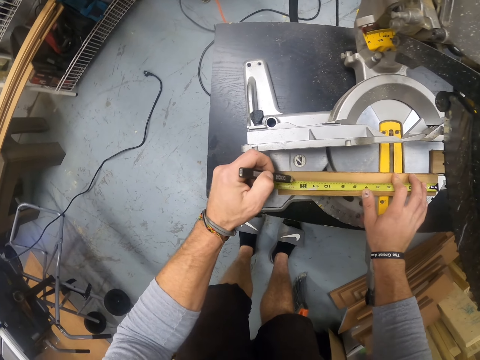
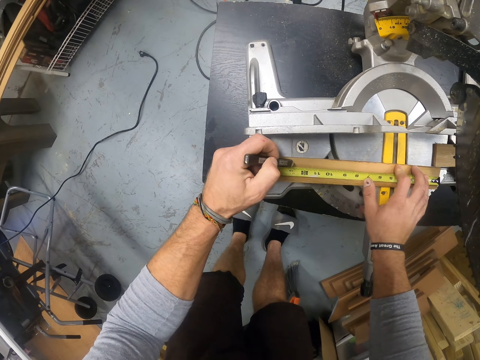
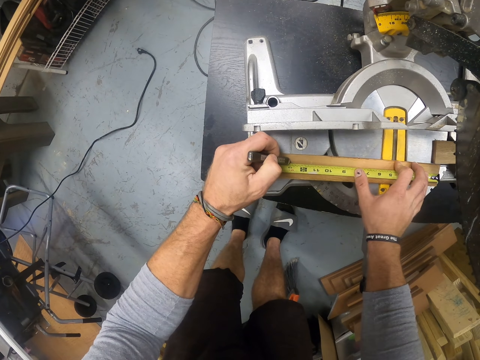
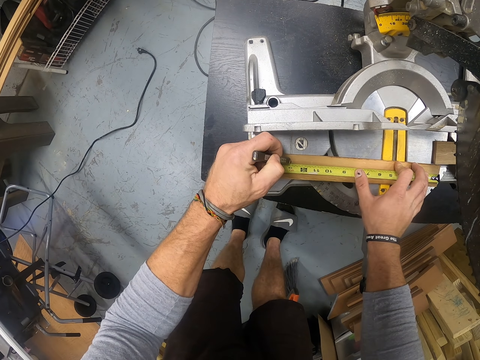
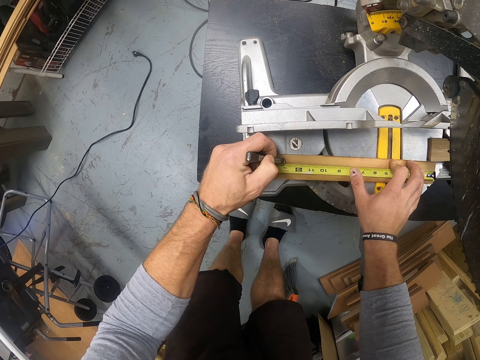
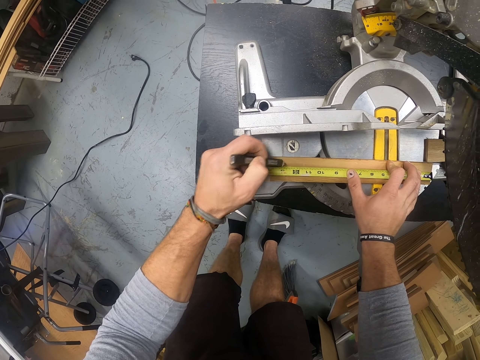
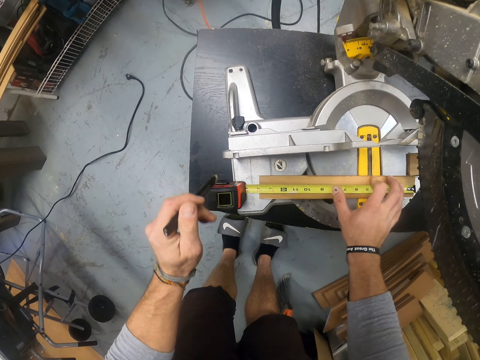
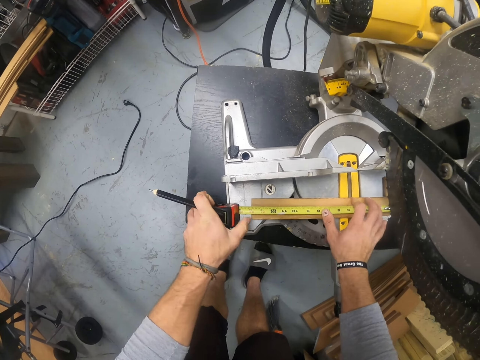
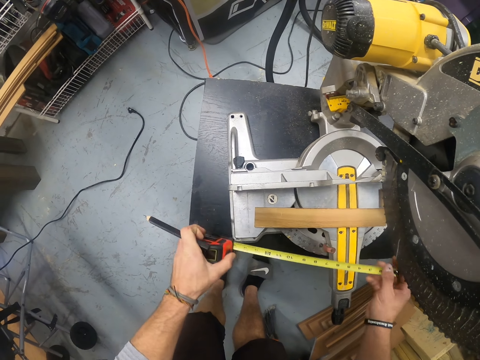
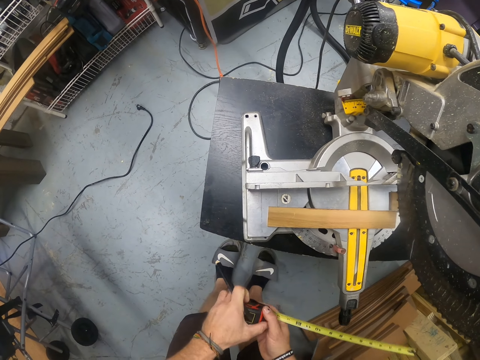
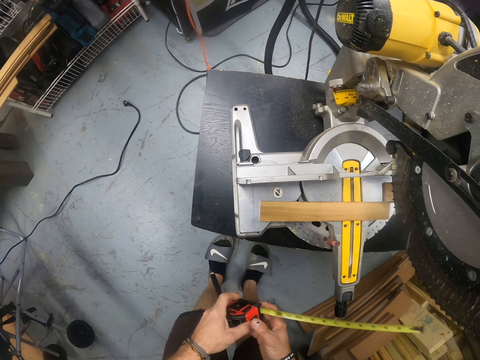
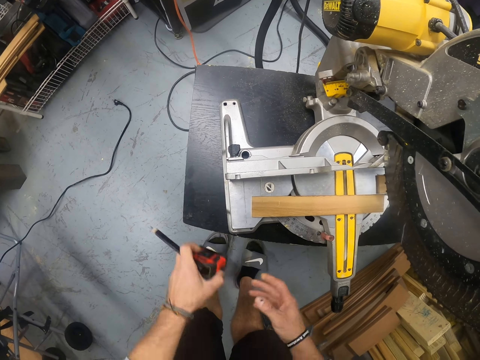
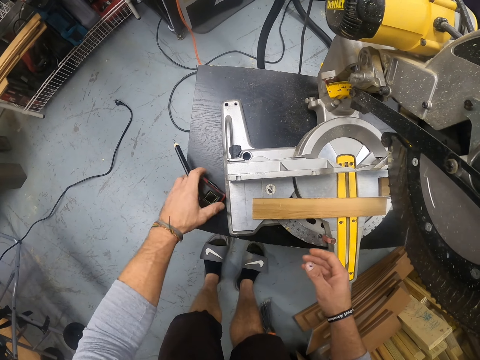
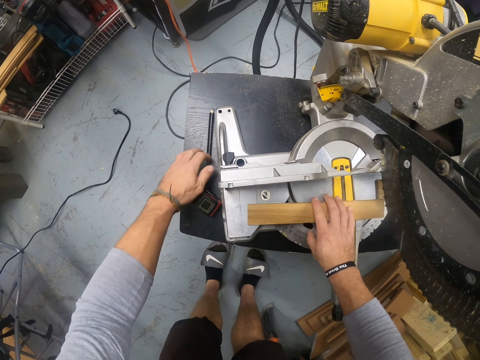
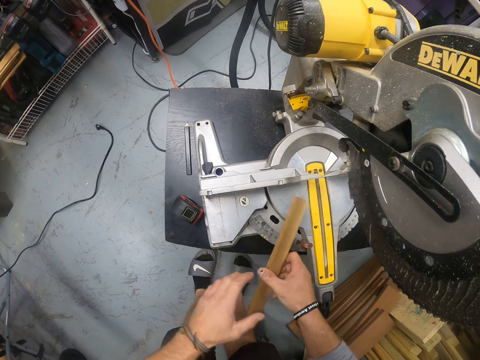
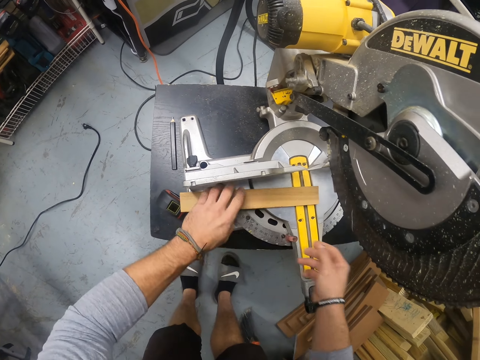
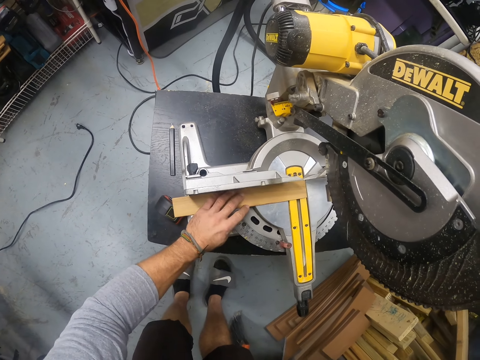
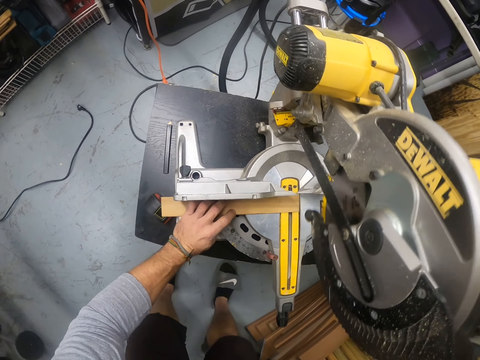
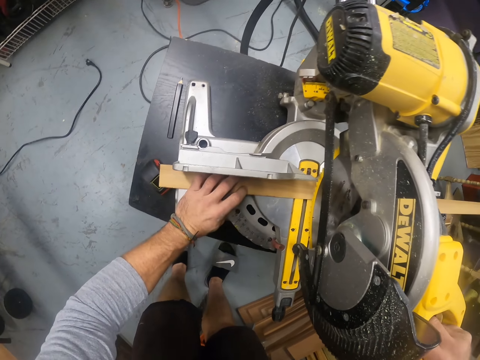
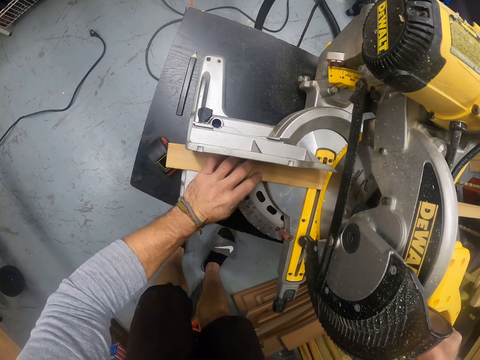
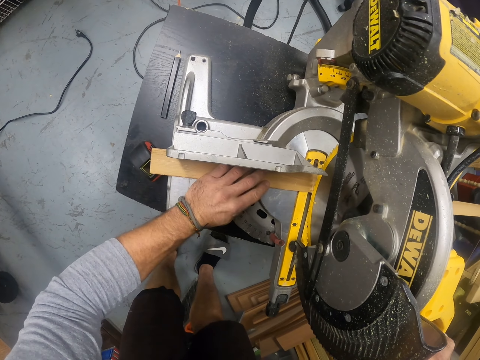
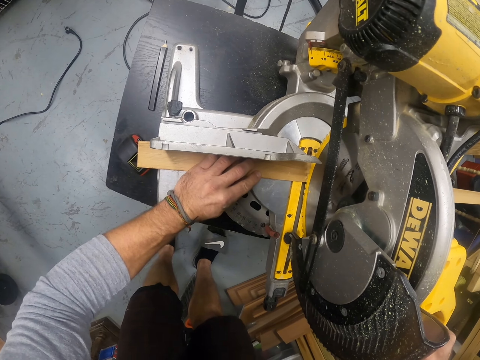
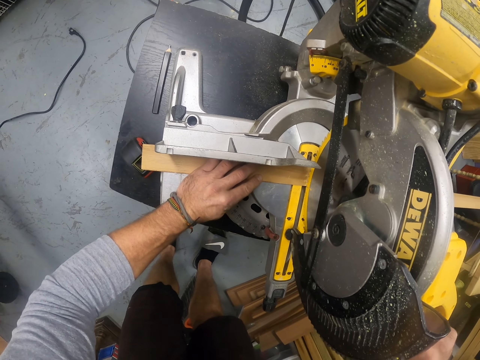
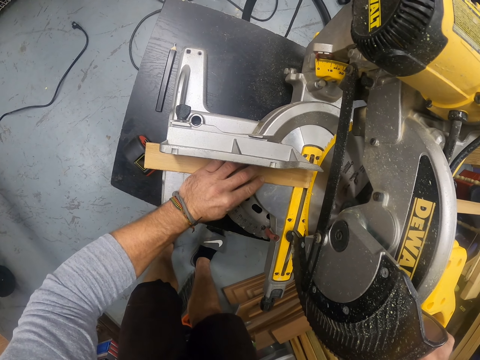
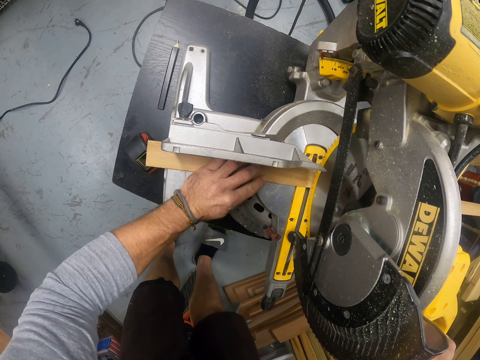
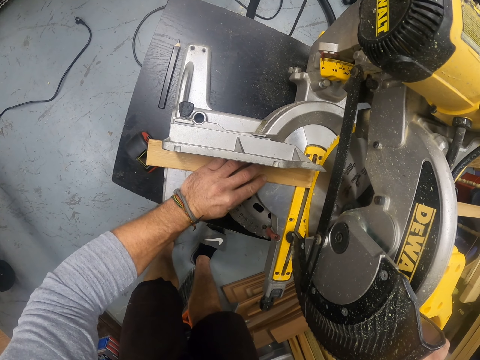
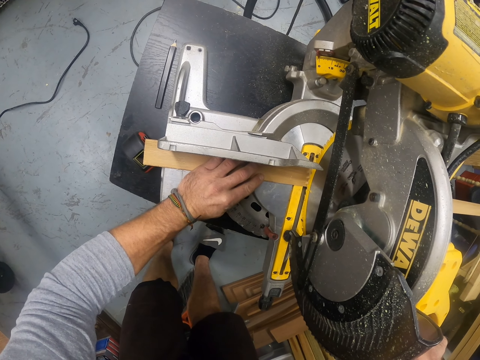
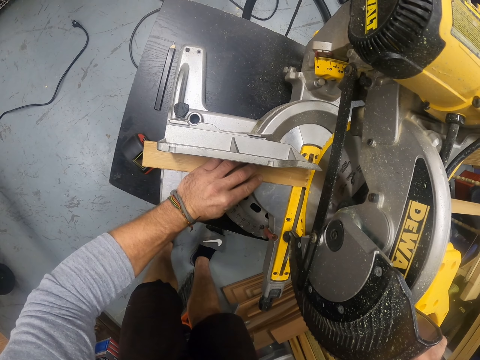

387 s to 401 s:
The camera wearer lifts a pen or pencil. He removes the measuring tape from the piece of plank with both hands. He drops the measuring tape on the black table. He drops the pencil on the miter saw table with his left hand. He turns the plank with his left hand. He picks up the wood. He places the wood on the miter saw with both hands. He holds the miter saw with his right hand. He lowers the blade. He cuts the wood.

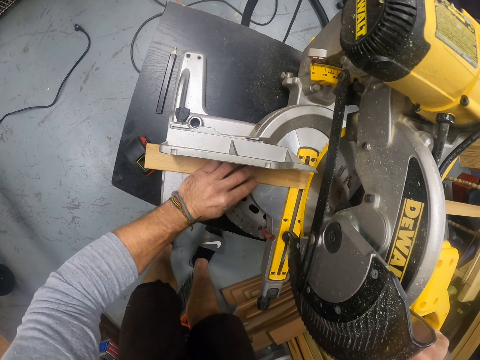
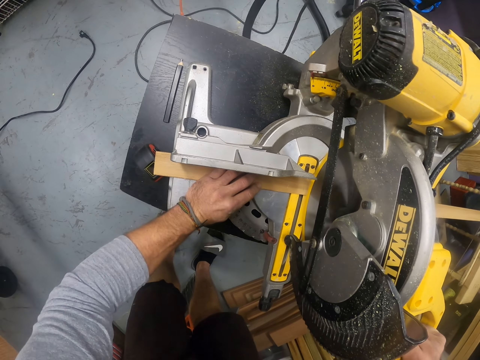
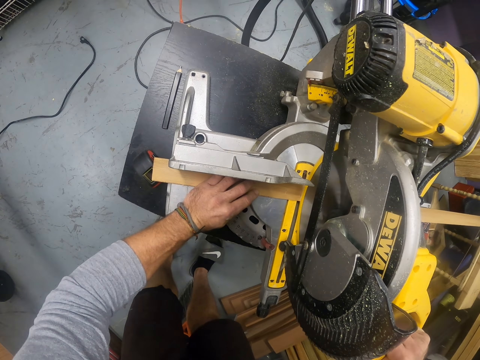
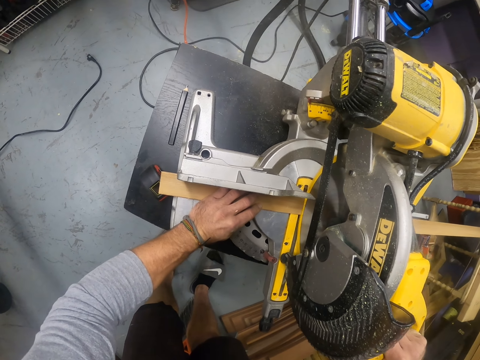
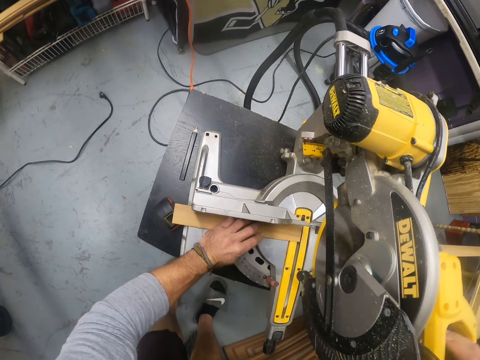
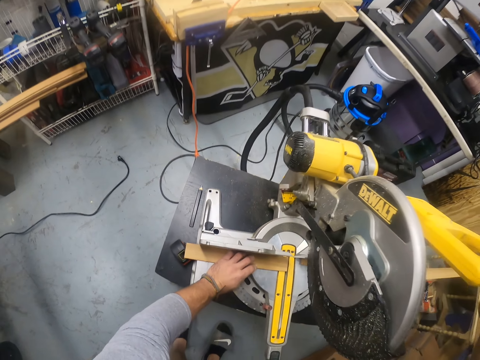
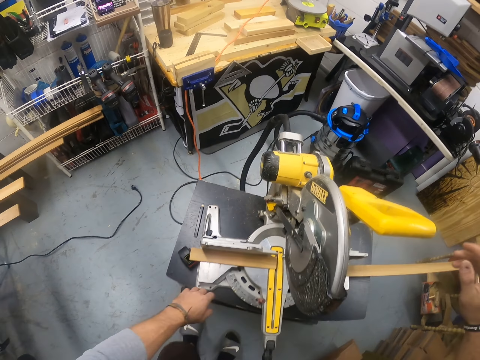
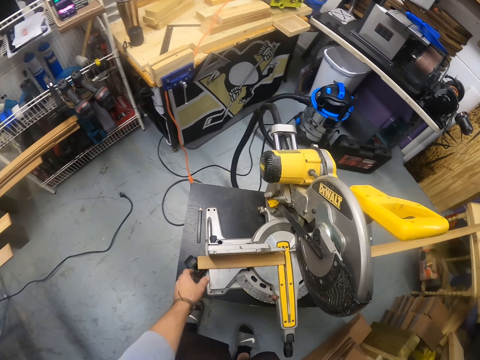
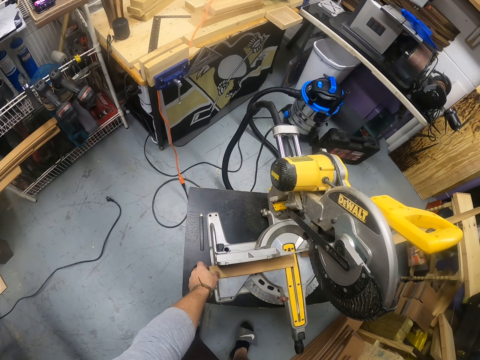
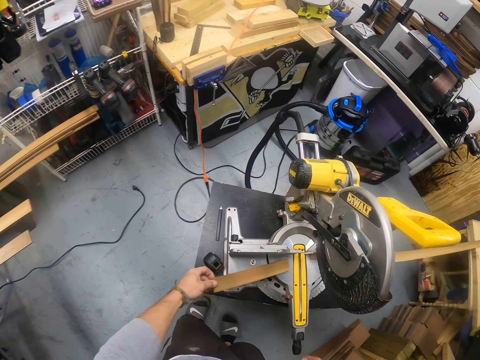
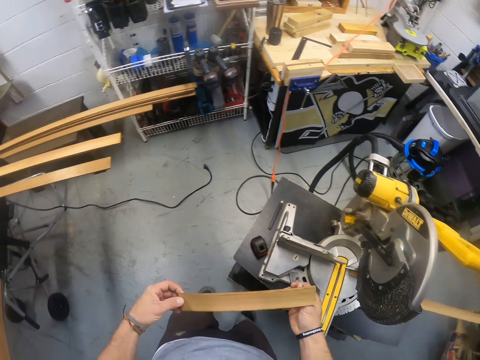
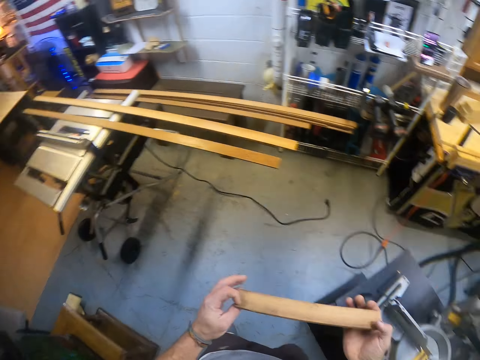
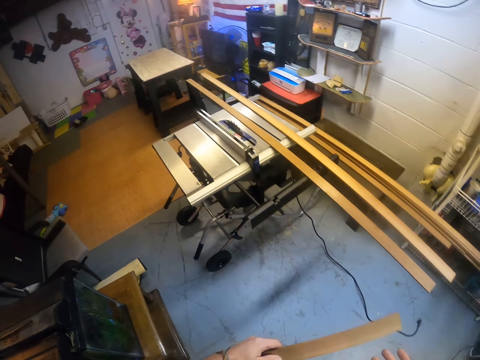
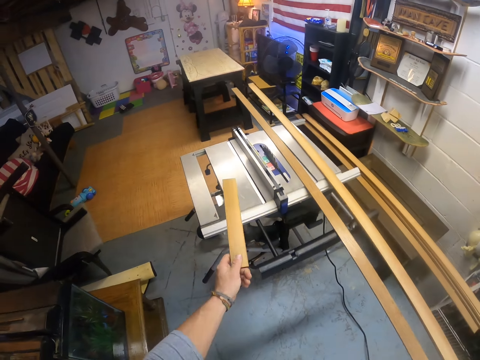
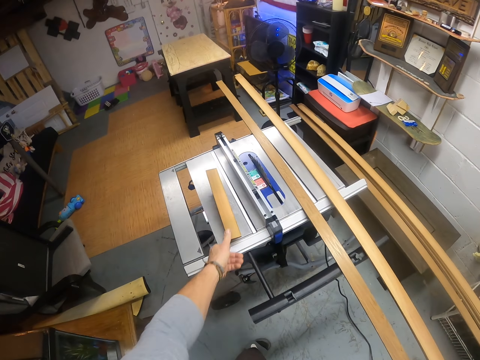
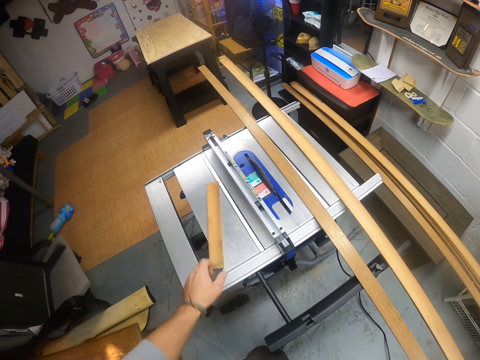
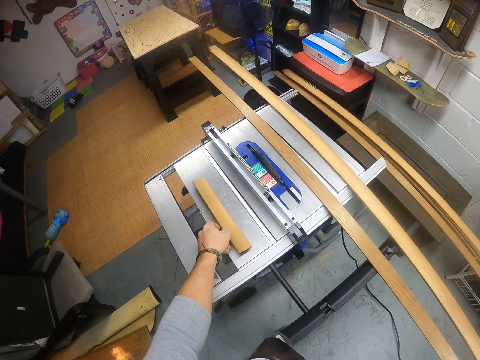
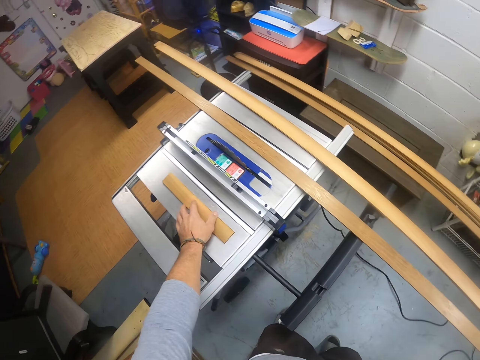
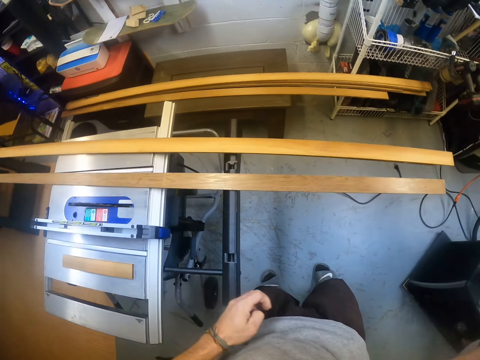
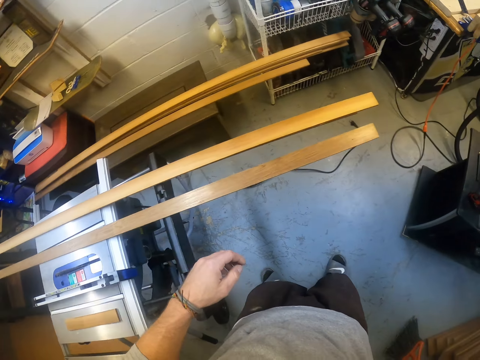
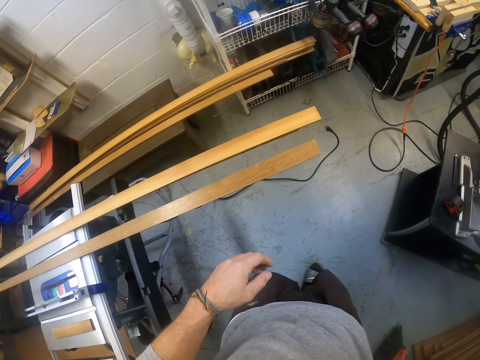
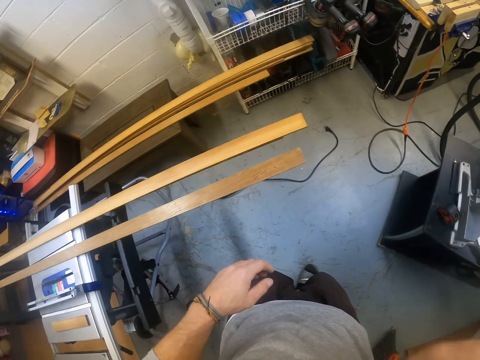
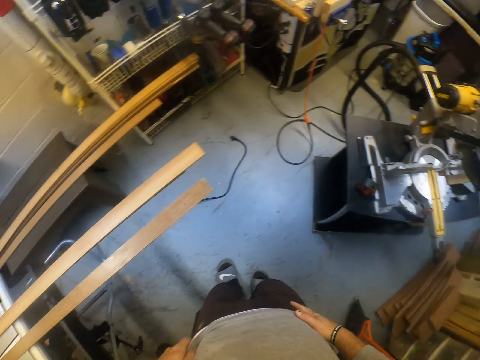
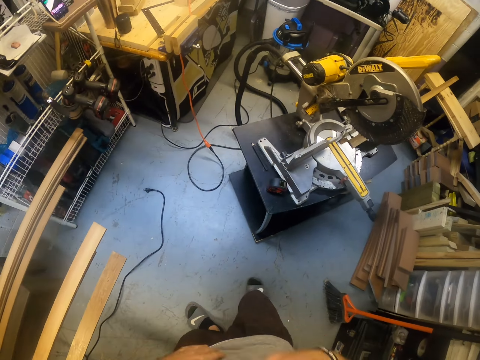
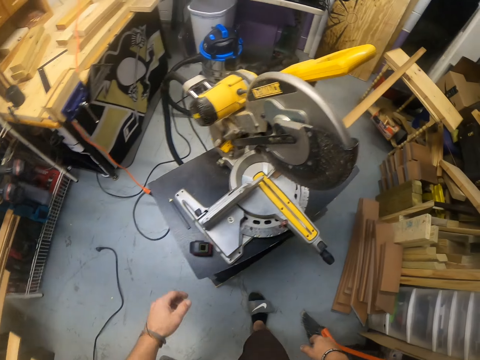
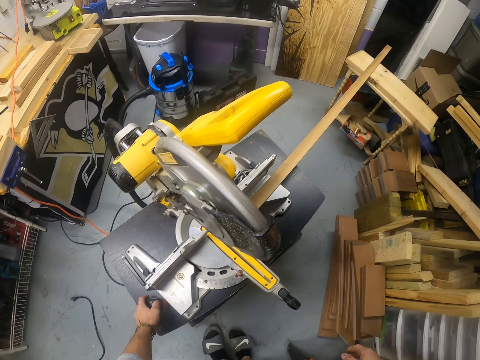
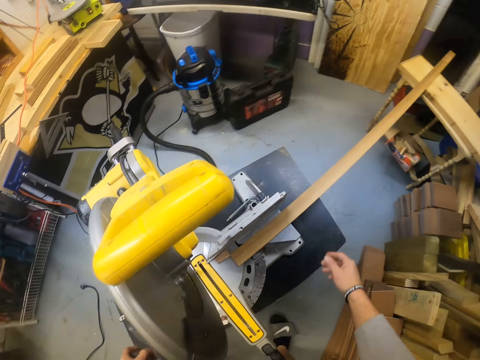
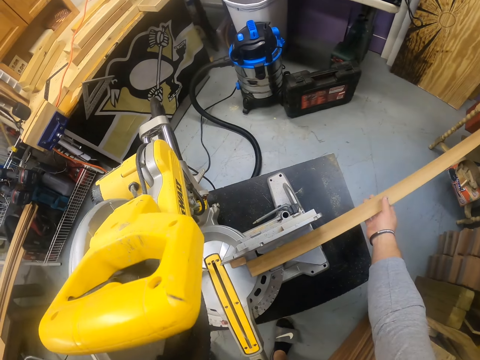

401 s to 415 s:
The camera wearer cuts the piece of plank with the miter saw with his right hand. He lifts the blade. He picks up the piece of plank with his left hand. He looks at the wood. He holds the piece of plank with both hands. He drops the piece of plank on the table saw machine with his left hand. He adjusts the plank on the table saw with his left hand. He lifts a hand. He holds a wood cutter and moves the wood.
